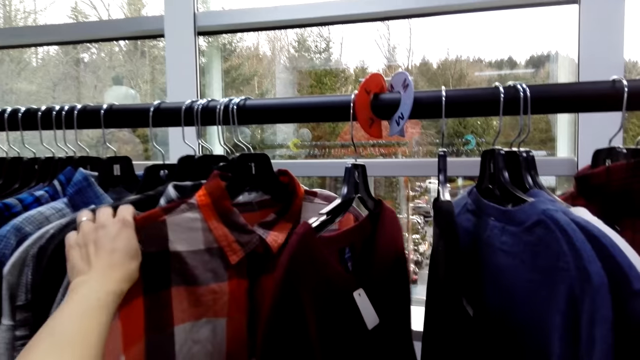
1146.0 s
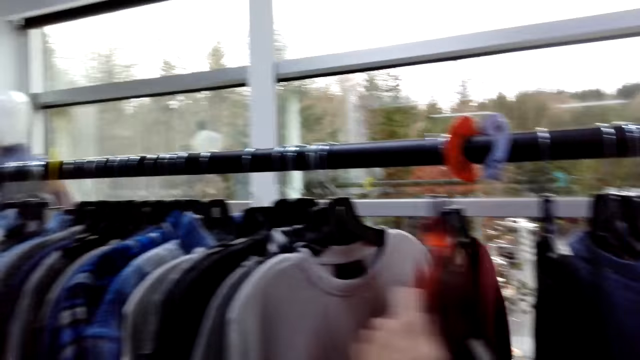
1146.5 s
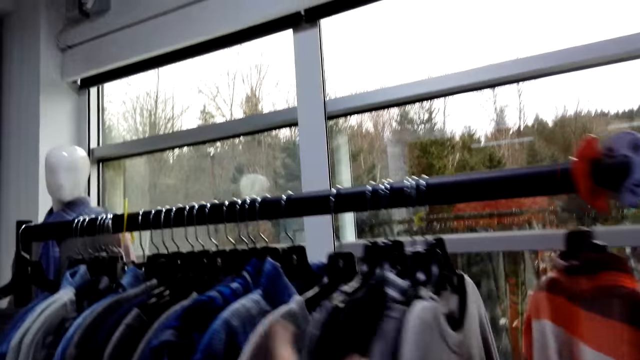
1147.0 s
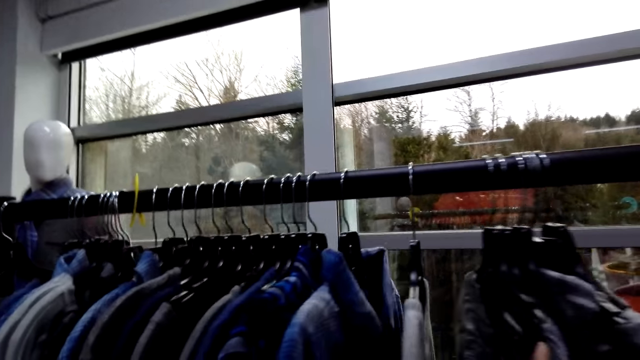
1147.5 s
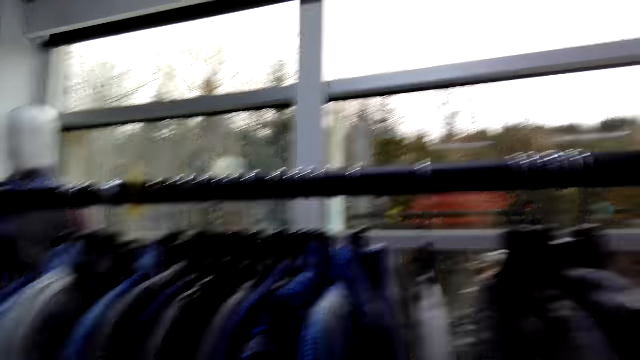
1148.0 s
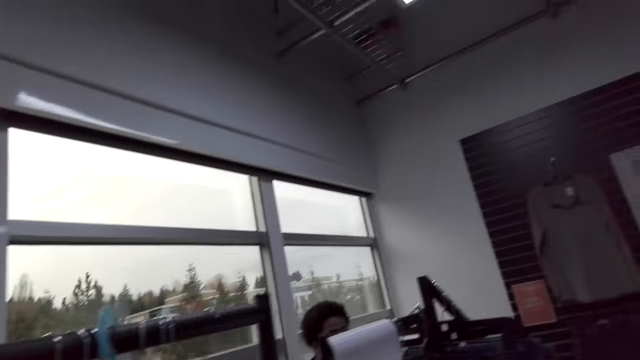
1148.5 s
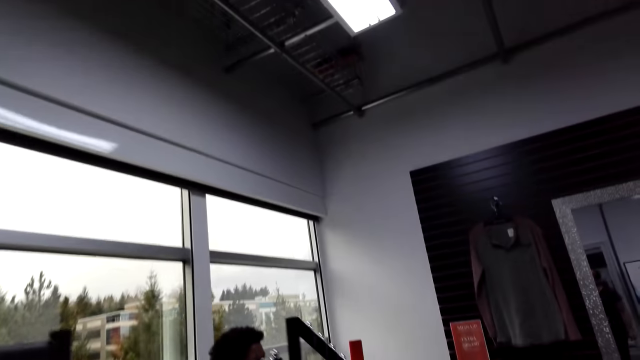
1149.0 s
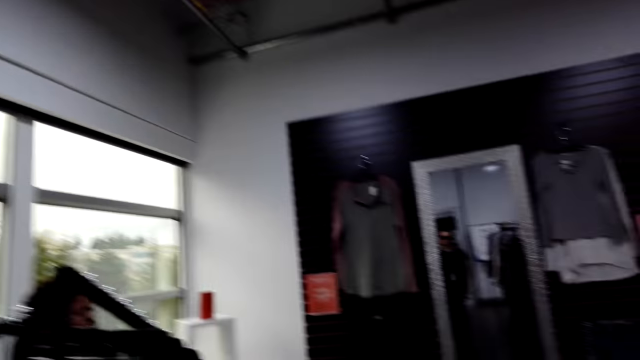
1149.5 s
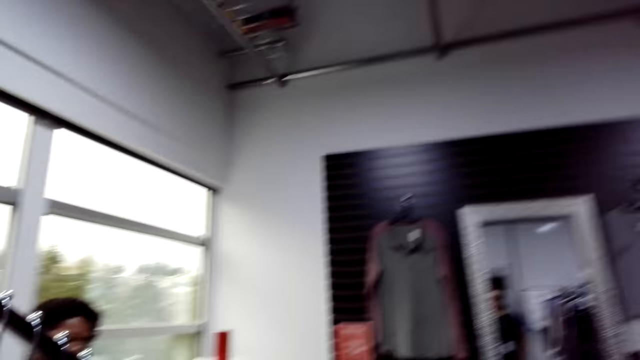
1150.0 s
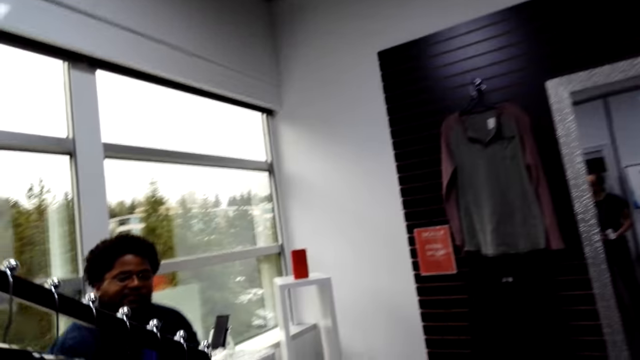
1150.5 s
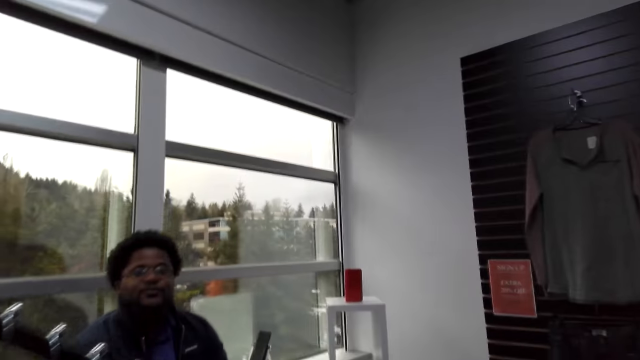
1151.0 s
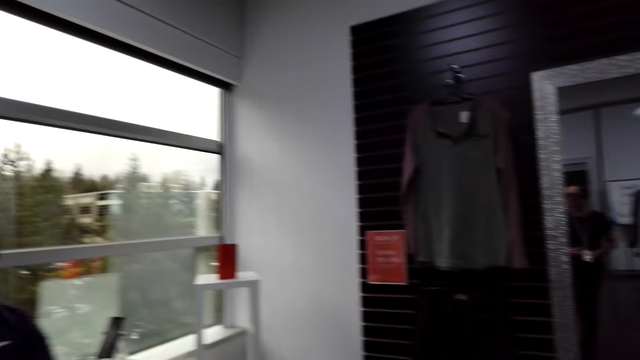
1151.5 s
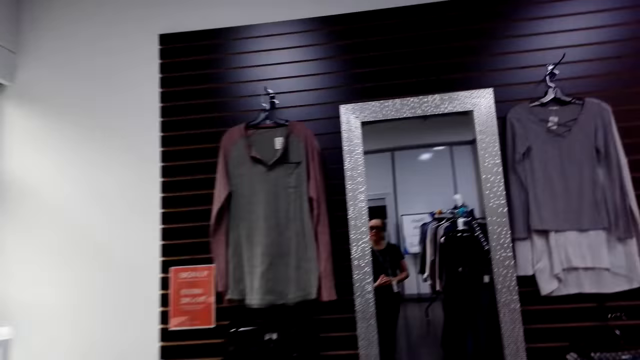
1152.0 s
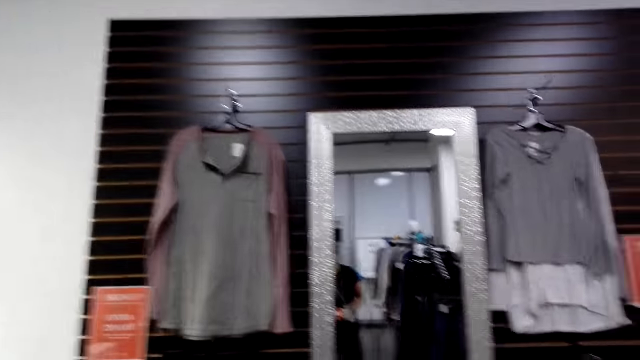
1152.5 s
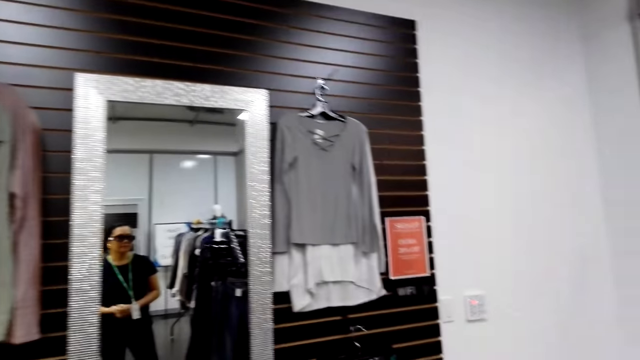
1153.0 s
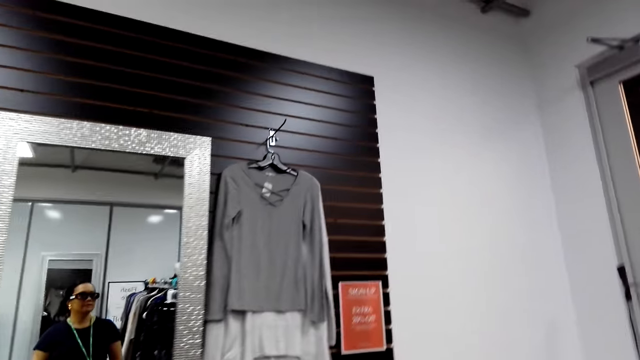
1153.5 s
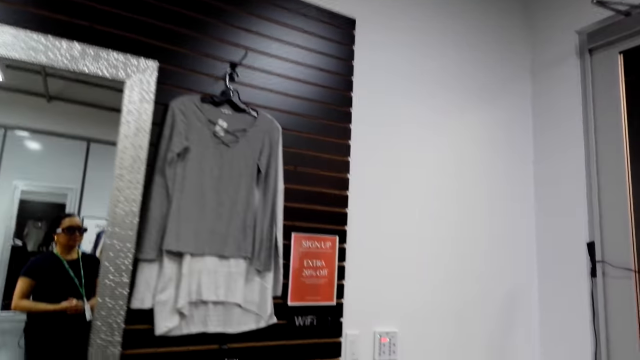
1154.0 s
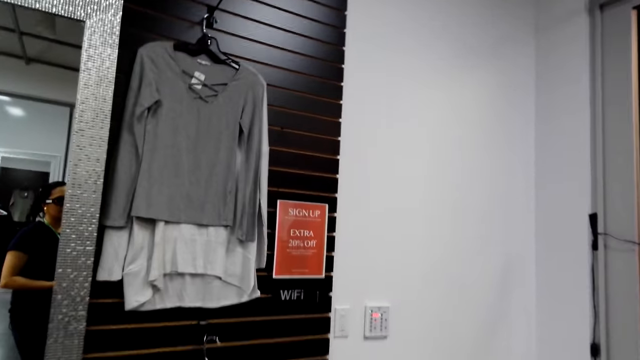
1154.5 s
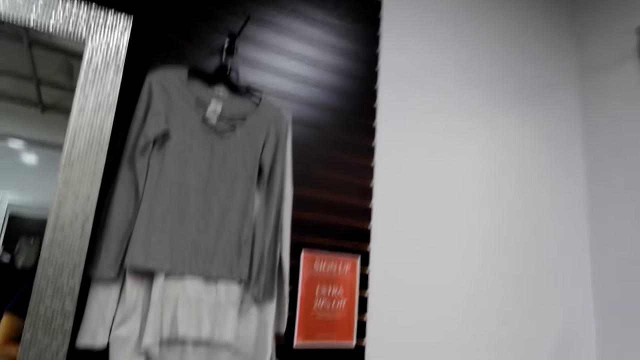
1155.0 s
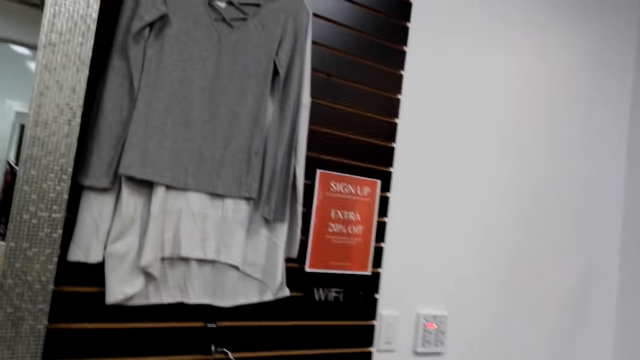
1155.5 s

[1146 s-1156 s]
The camera wearer touches clothing. They move through clothing, turn around, and walk forward. A man converses with a person. The camera wearer speaks. The person moves around the shop.

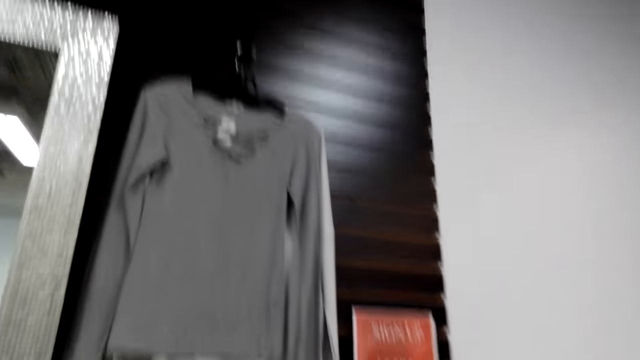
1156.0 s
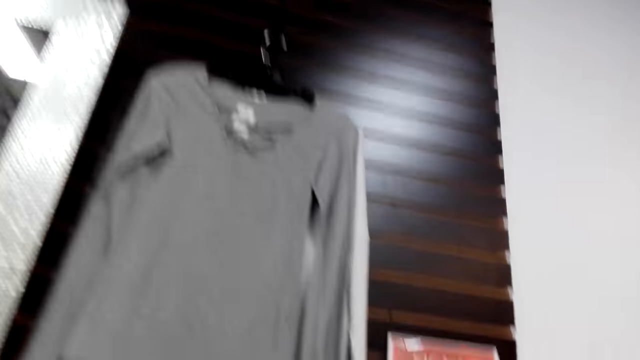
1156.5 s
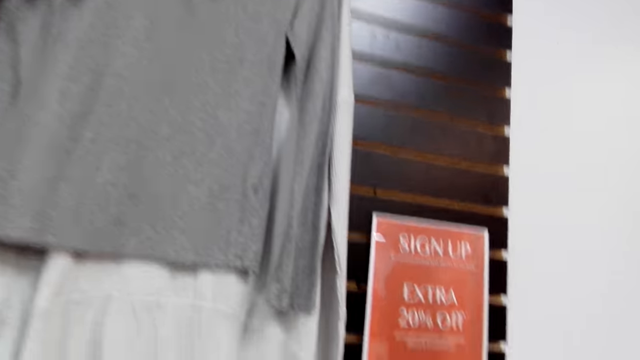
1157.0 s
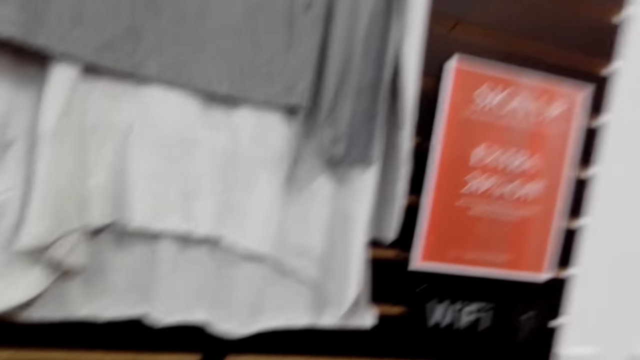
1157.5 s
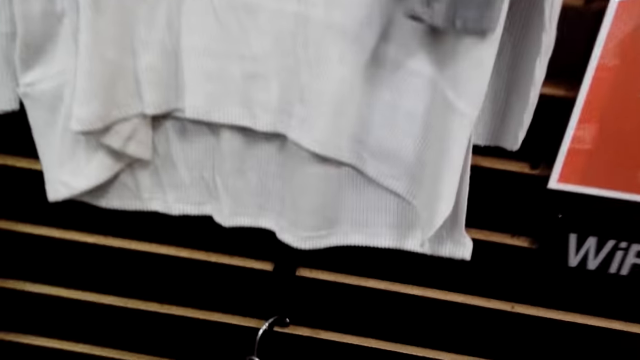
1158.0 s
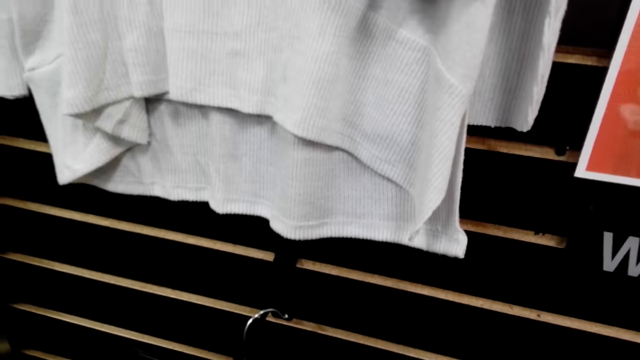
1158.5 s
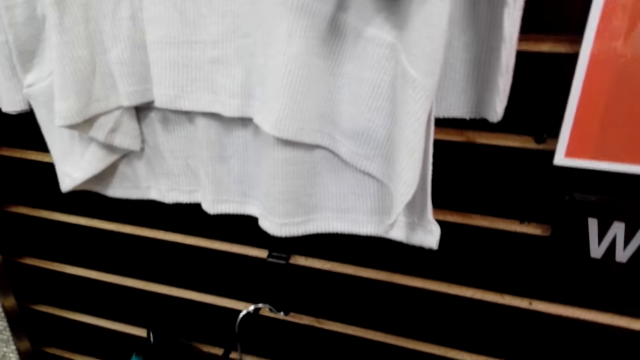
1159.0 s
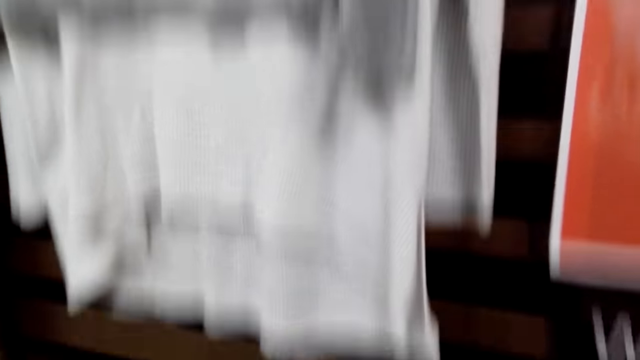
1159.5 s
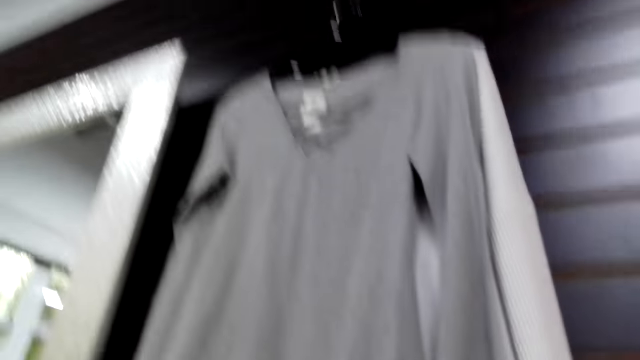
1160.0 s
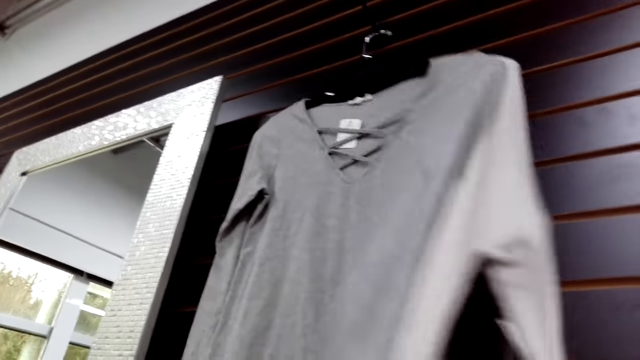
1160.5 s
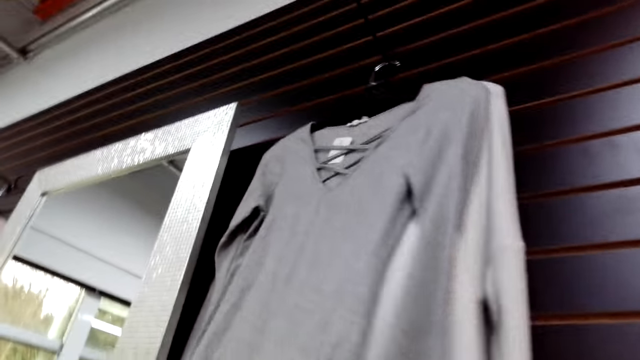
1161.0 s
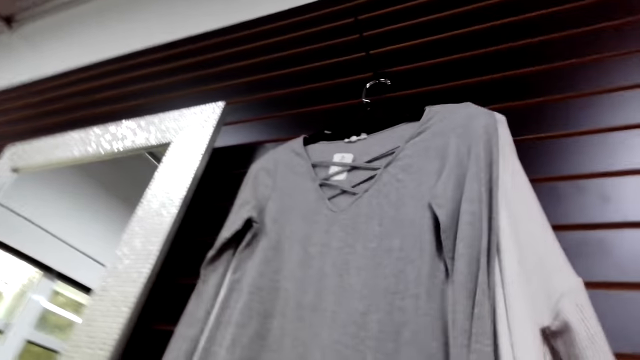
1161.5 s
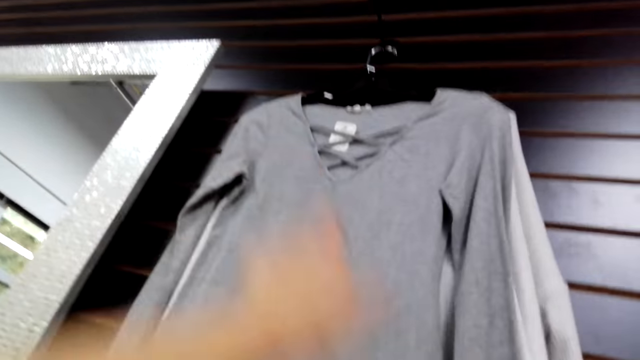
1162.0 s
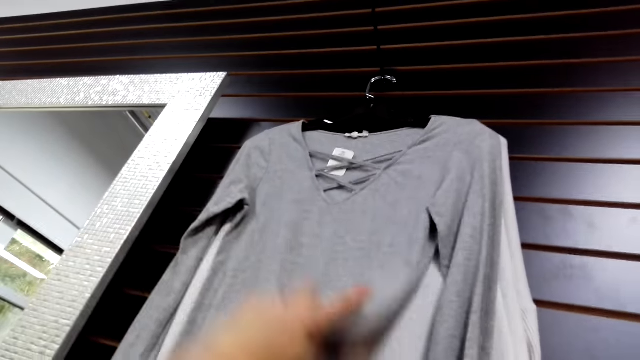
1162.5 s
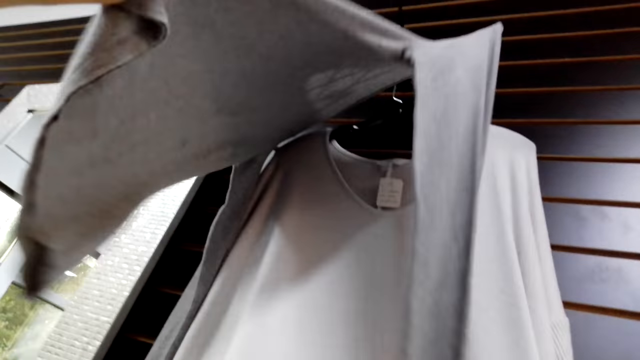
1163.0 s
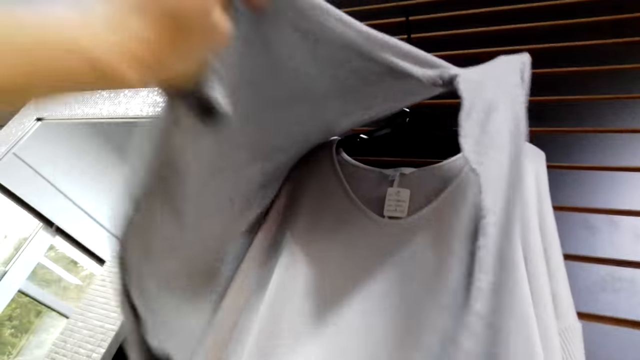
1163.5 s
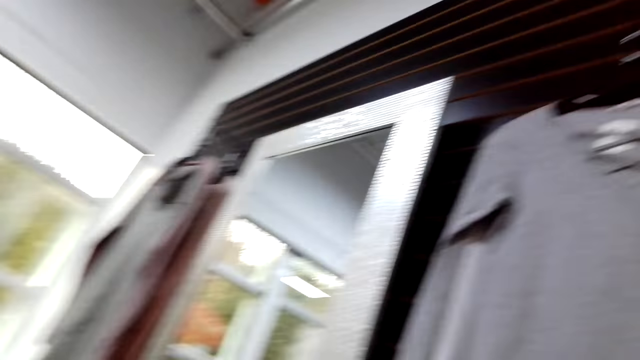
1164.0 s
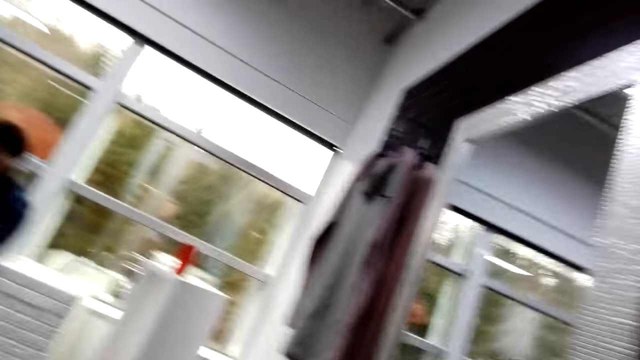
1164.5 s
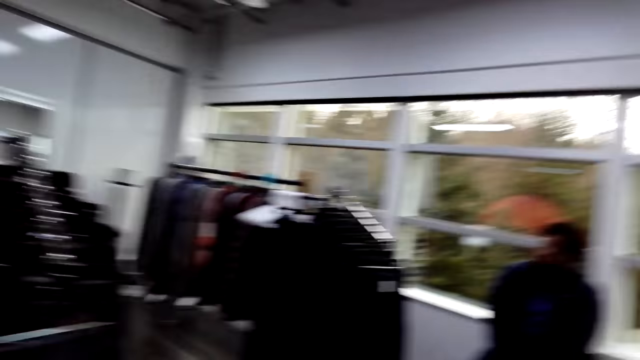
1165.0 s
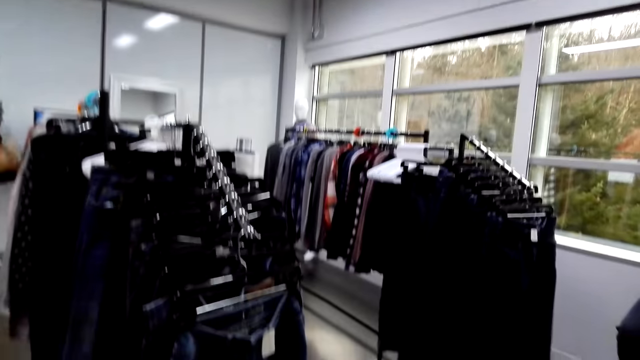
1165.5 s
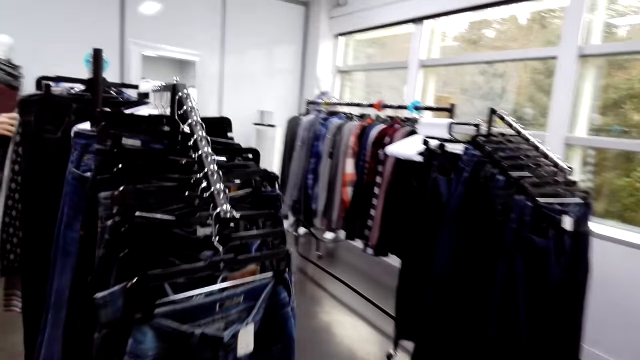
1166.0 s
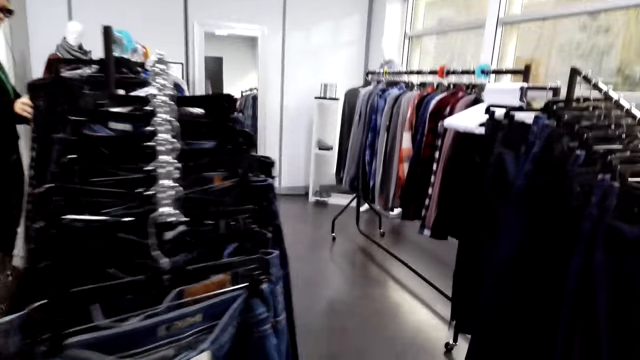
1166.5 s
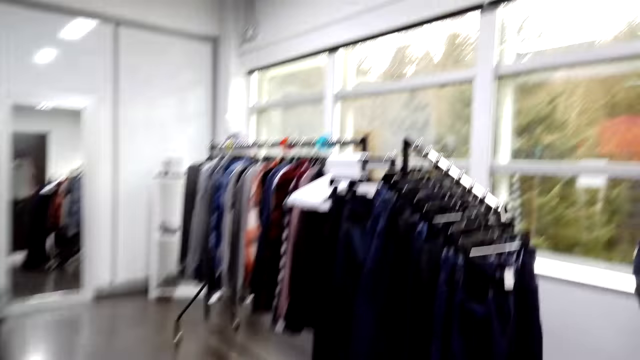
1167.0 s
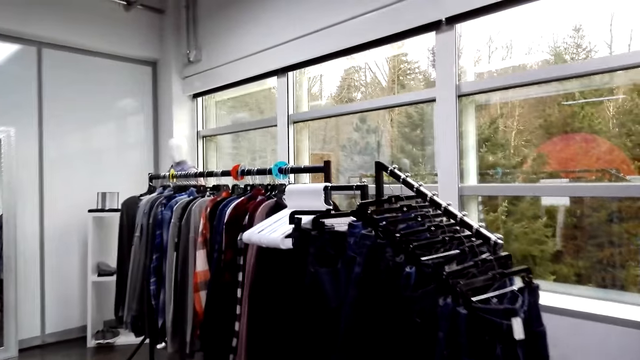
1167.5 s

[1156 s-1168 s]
The camera wearer looks around. They grab clothing. A person touches the shirt on the hanger. The camera wearer raises their arm, lifts the clothing, drops the clothing, and turns around. The person moves around the shop. The camera wearer walks forward.
